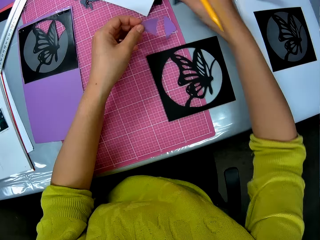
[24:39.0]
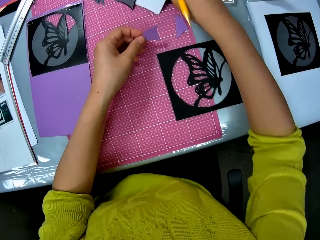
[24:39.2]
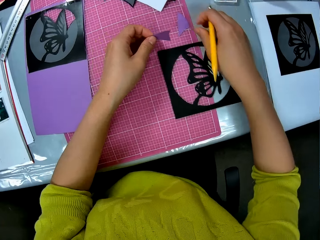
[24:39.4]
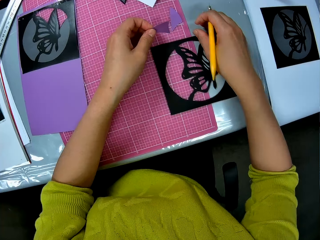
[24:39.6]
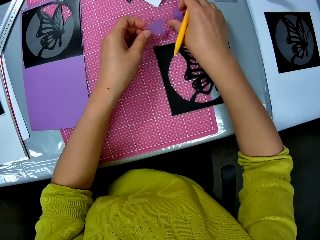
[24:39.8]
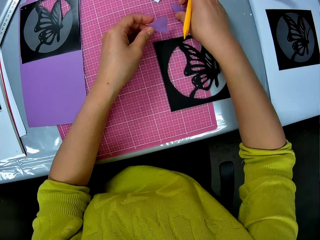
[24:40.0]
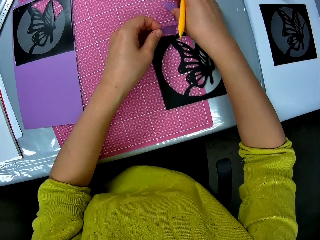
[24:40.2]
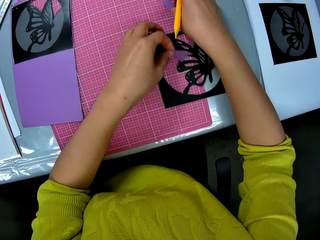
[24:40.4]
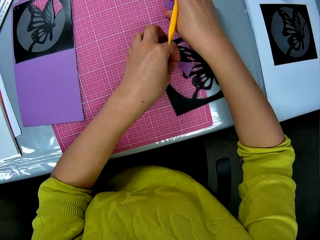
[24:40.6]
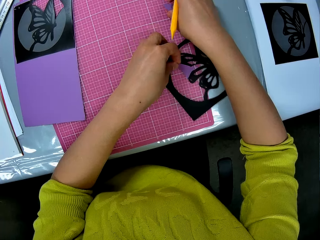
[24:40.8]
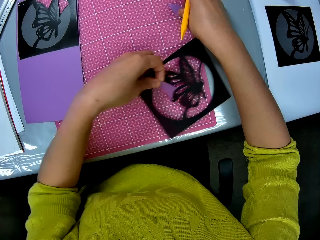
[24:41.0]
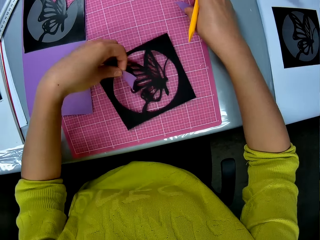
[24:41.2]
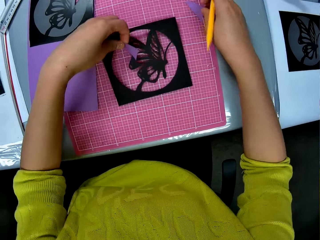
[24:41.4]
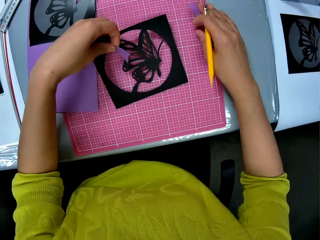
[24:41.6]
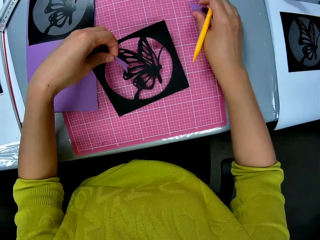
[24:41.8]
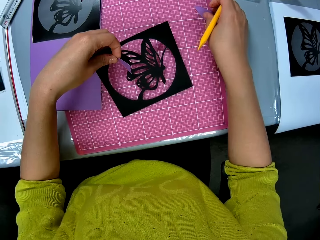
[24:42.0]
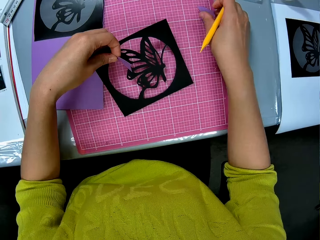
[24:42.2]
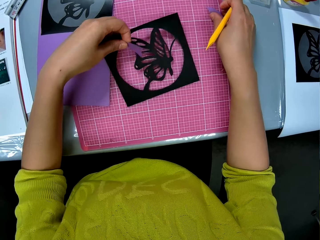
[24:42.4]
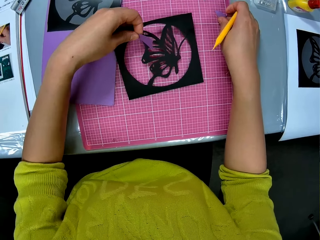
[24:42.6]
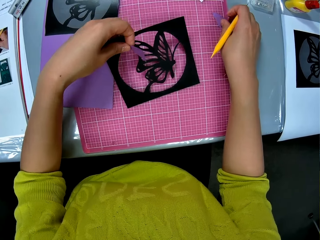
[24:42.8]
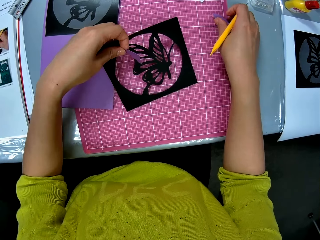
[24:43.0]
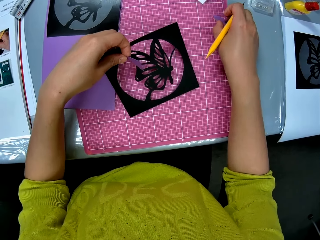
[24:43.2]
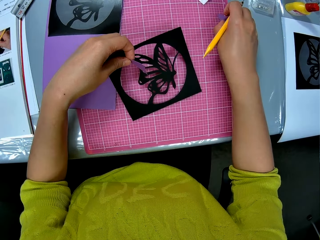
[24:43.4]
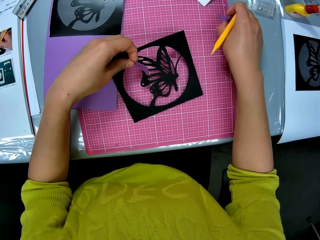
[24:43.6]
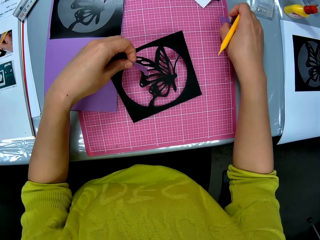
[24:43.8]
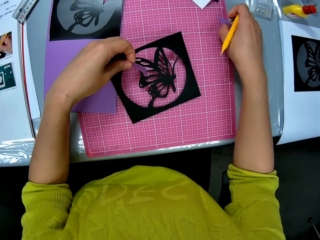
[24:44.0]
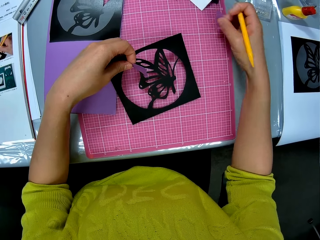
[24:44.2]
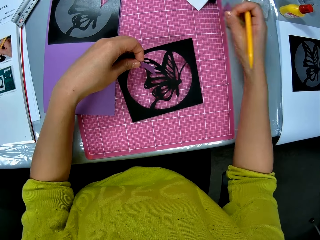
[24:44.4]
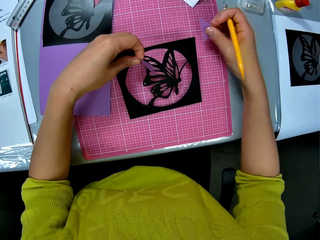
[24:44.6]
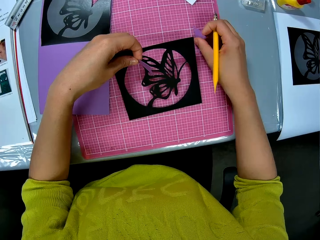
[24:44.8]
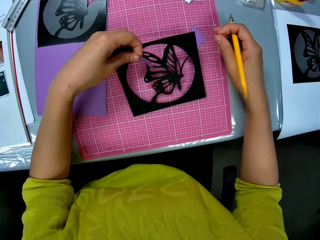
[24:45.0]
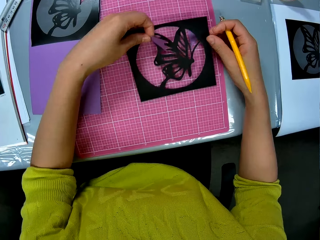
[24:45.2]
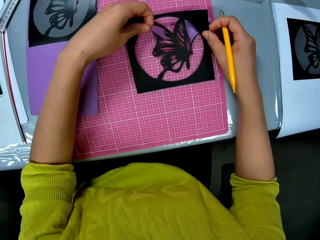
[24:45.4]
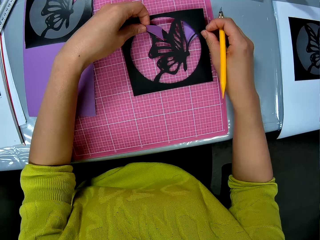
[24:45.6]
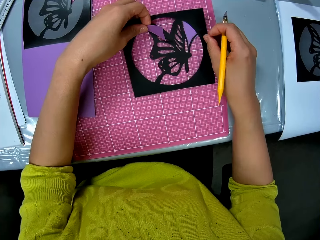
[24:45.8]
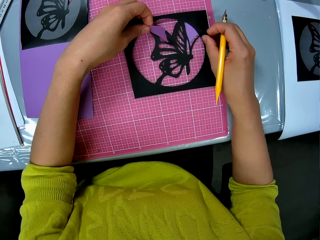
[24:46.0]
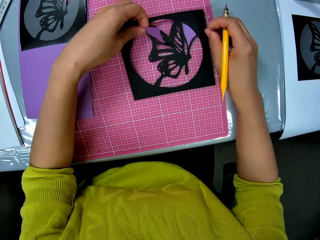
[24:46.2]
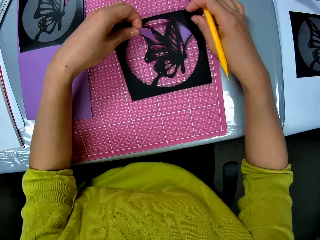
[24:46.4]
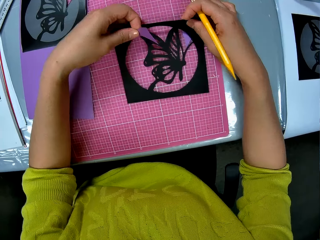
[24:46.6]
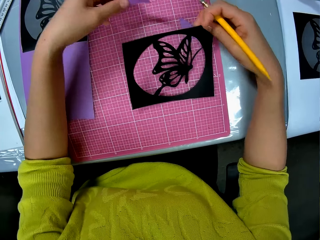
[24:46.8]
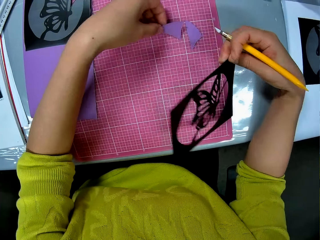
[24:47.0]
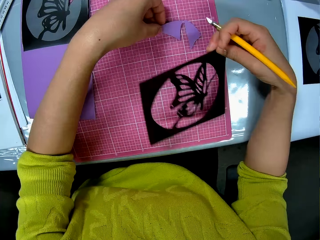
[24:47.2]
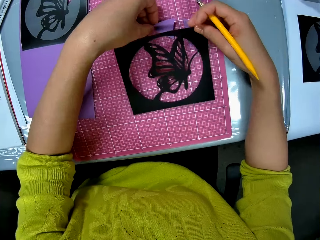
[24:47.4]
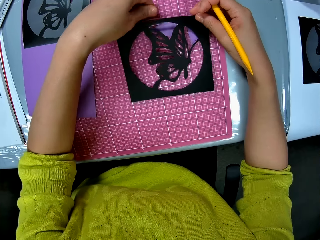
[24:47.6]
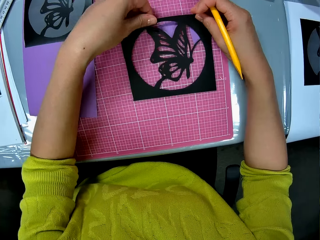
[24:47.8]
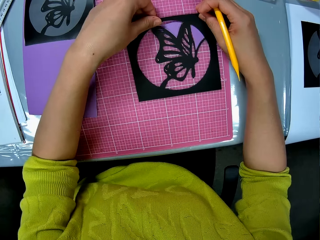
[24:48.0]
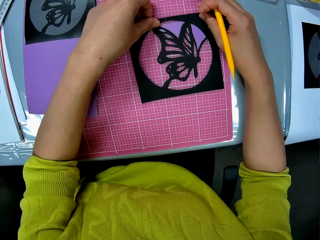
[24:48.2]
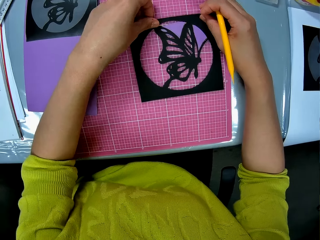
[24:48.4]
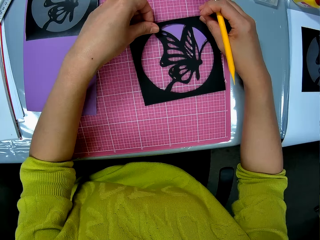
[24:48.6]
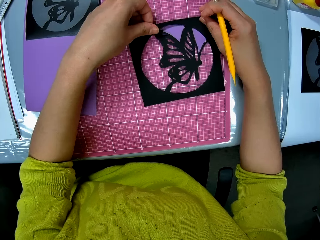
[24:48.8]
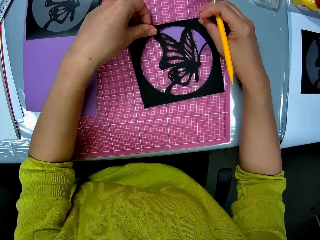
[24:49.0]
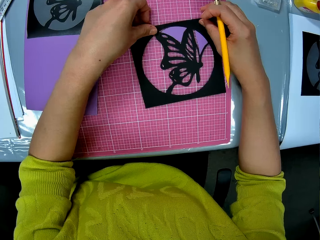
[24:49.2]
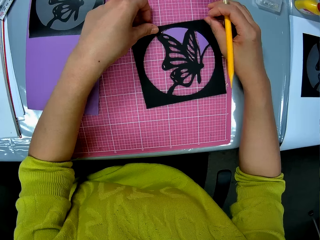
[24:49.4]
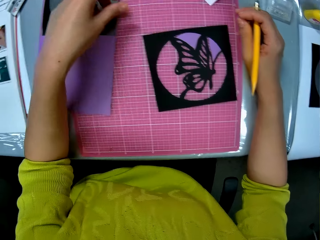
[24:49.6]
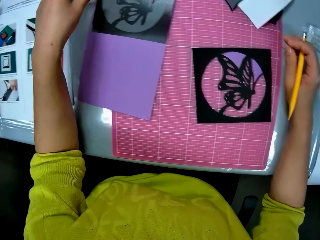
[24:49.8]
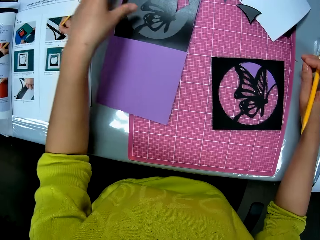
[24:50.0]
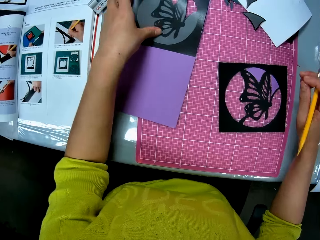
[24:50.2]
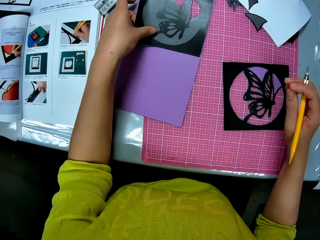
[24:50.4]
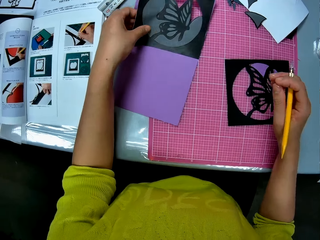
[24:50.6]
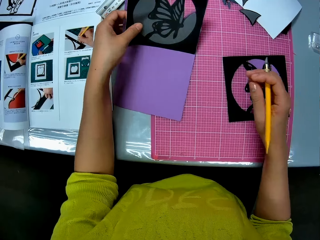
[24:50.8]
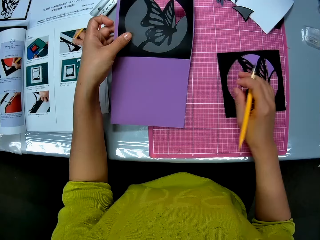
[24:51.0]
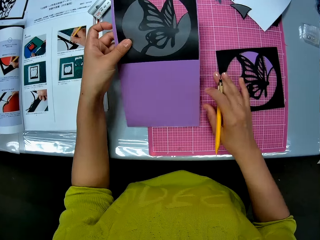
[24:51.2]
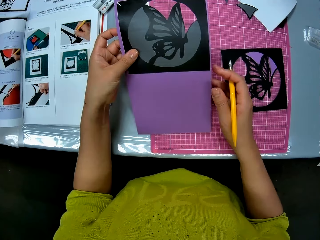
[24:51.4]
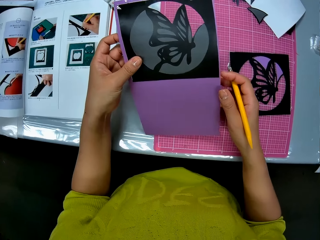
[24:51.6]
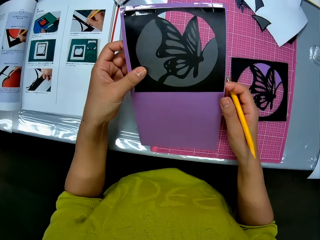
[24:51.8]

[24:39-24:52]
The camera wearer places one of the crafts on the white sheet on the cutting sheet. He moves a craft on the cutting sheet with his left hand. He picks up the craft piece on the table with his left hand. He picks up a cut piece of card stock. He dusts off the cutting mat. He places the piece of card stock on the cutting mat. He places the craft piece over the craft on the cutting sheet. He raises the craft piece from the craft. He places the craft in his left hand beside the craft on the cutting sheet. He places the craft piece on the two crafts on the table. He picks up the craft paper on the cutting sheet.

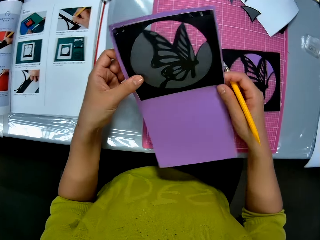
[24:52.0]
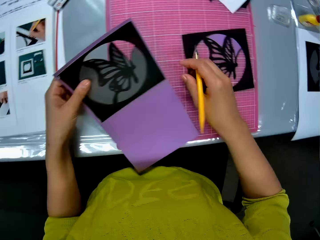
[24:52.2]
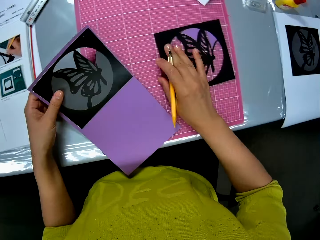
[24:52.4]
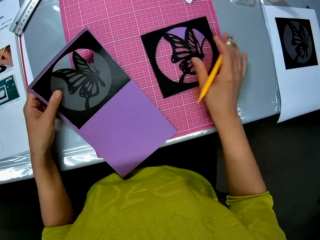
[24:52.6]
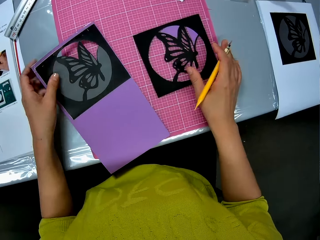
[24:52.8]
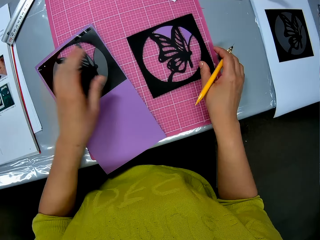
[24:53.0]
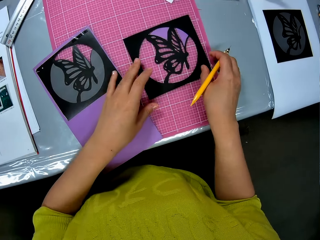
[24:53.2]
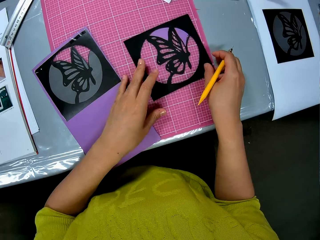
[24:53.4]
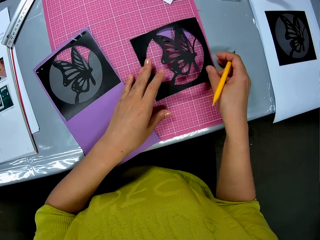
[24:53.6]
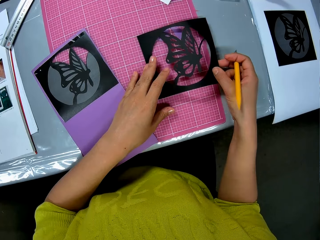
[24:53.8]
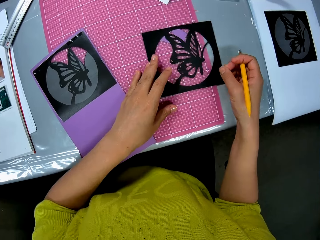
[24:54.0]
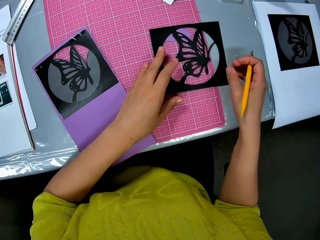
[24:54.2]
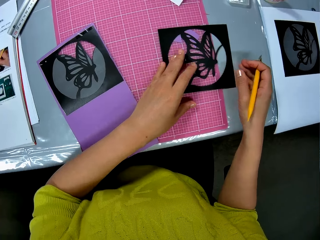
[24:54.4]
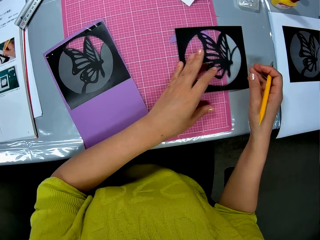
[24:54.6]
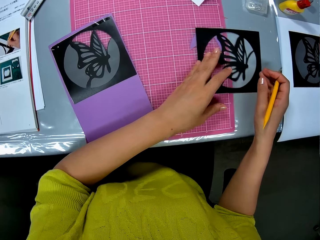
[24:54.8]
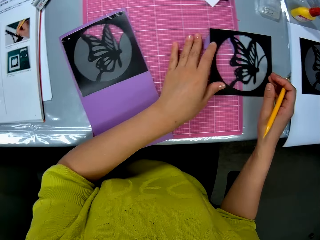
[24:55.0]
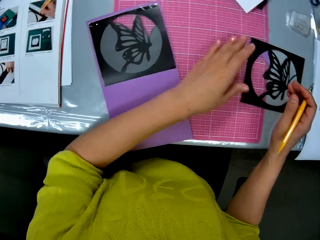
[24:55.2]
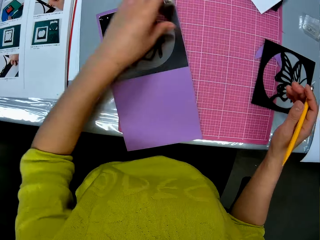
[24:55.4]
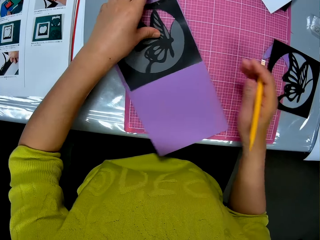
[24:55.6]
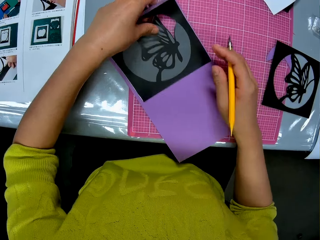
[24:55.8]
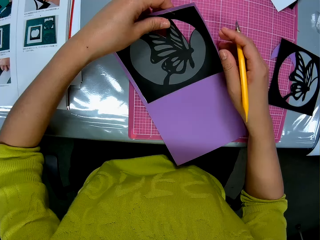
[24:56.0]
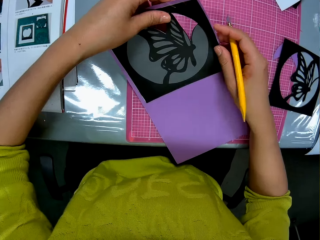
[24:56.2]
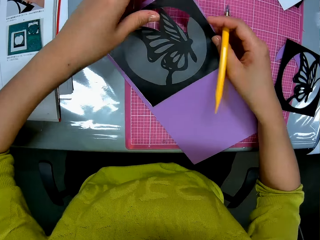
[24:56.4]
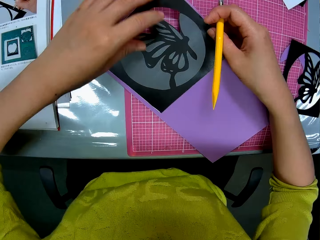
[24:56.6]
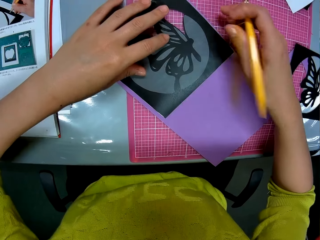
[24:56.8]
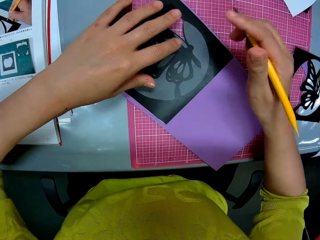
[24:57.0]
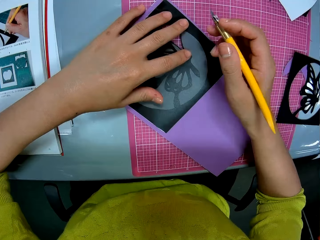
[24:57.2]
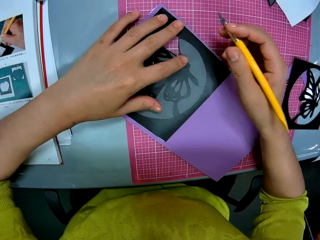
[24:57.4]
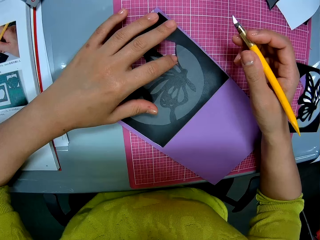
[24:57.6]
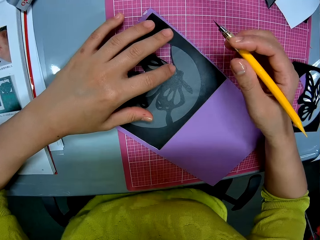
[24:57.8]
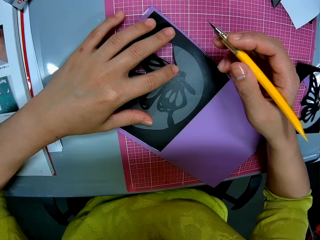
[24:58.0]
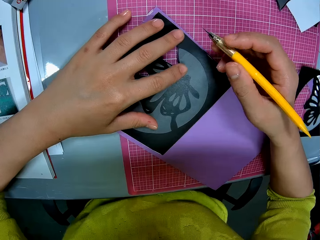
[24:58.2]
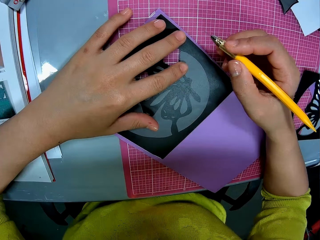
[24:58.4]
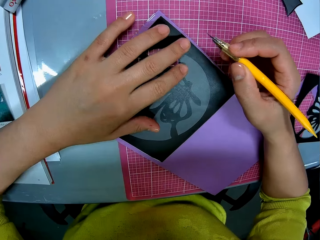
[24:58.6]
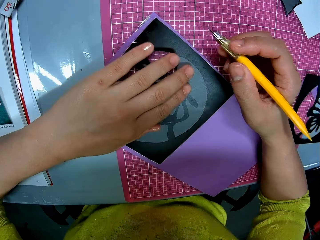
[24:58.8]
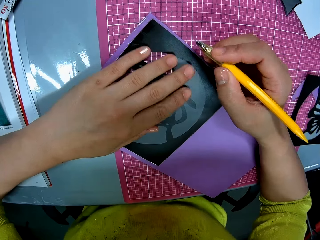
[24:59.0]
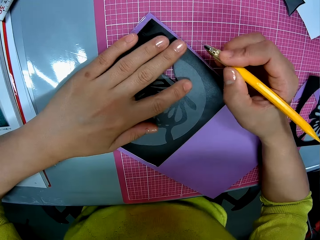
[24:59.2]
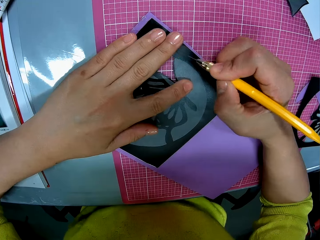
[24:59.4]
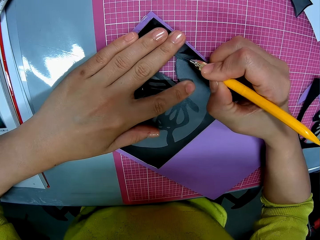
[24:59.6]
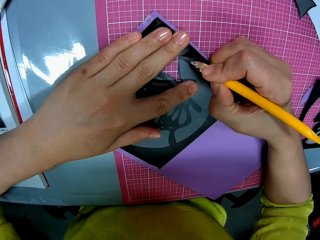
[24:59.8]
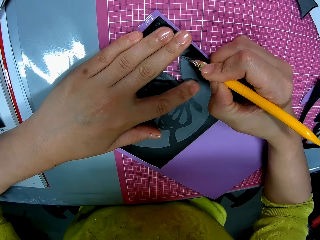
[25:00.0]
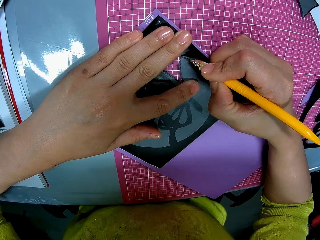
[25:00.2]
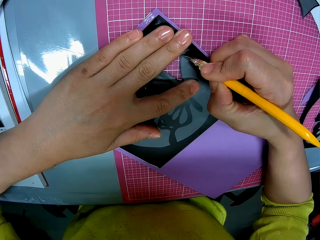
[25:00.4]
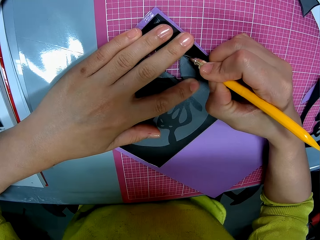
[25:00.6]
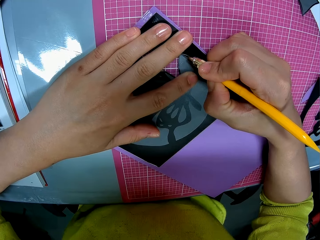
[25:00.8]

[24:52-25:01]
The camera wearer places the craft paper on the cutting sheet. They move aside the craft piece and the crafts on the cutting sheet. They adjust the craft paper on the cutting sheet. They cut a craft on the craft paper with the pen cutter.
